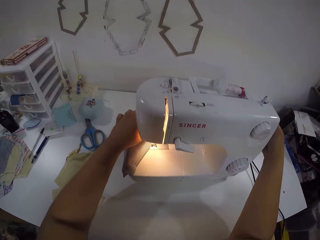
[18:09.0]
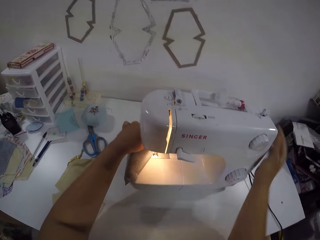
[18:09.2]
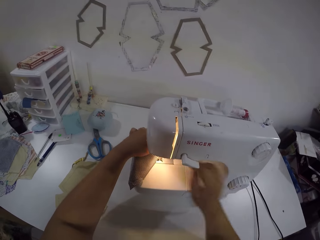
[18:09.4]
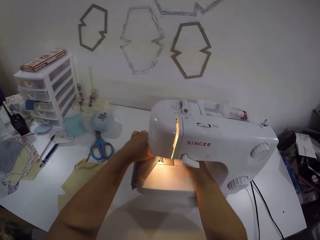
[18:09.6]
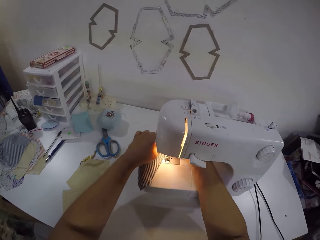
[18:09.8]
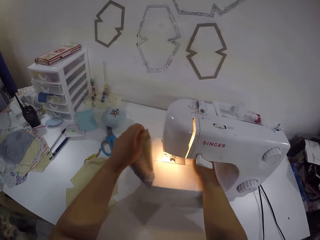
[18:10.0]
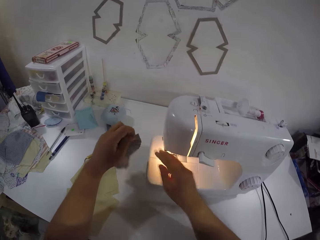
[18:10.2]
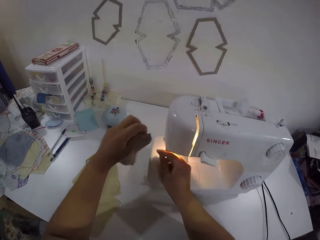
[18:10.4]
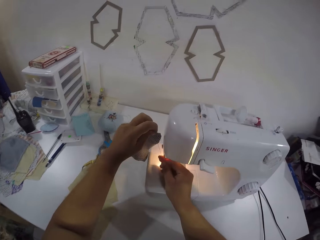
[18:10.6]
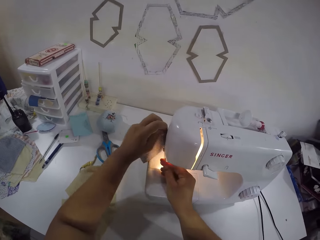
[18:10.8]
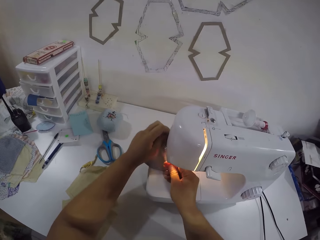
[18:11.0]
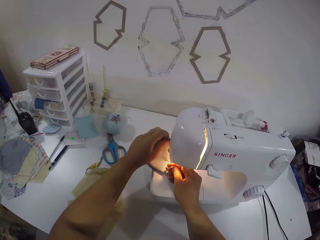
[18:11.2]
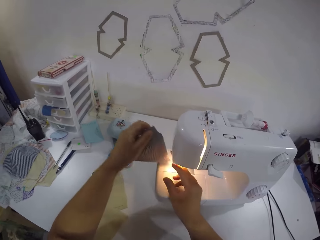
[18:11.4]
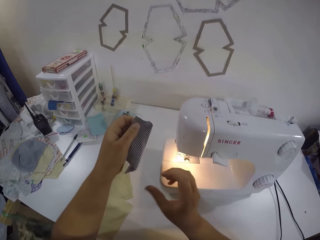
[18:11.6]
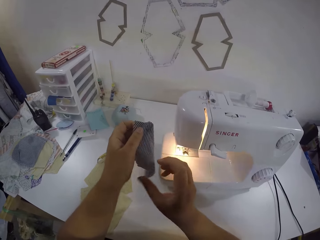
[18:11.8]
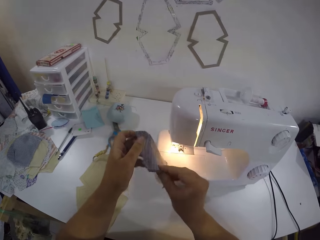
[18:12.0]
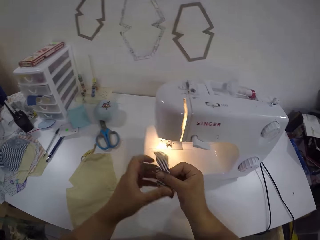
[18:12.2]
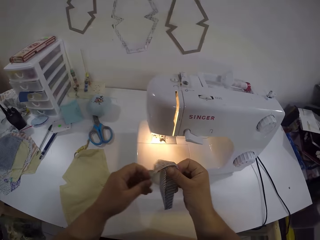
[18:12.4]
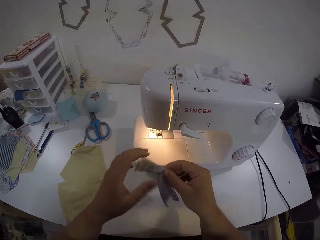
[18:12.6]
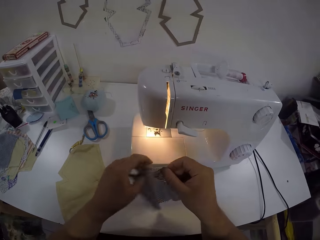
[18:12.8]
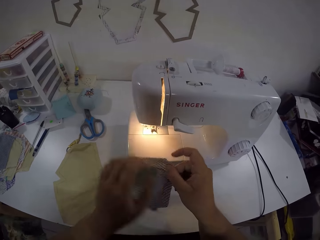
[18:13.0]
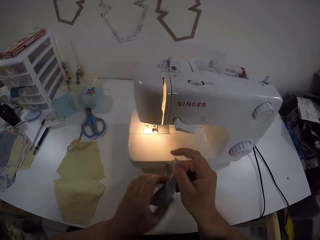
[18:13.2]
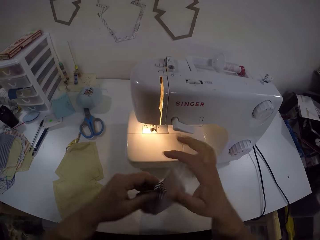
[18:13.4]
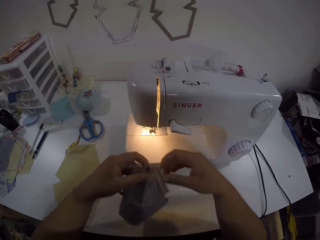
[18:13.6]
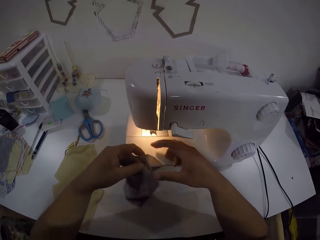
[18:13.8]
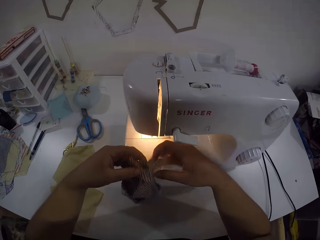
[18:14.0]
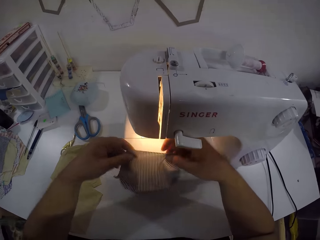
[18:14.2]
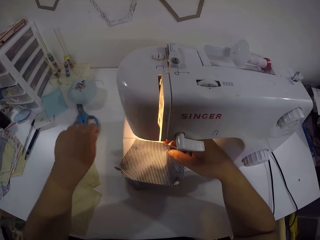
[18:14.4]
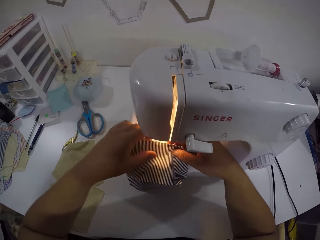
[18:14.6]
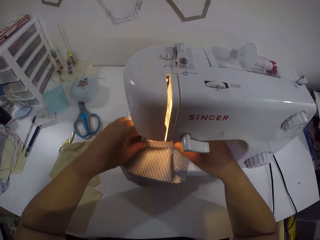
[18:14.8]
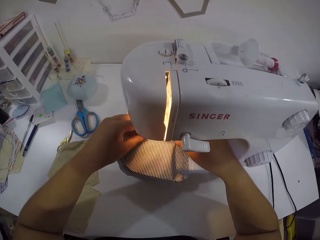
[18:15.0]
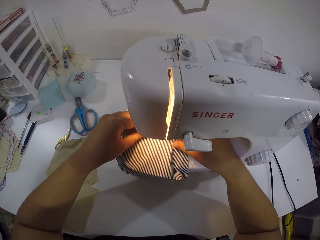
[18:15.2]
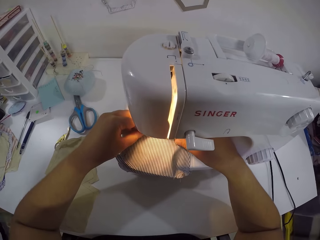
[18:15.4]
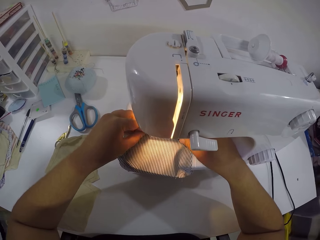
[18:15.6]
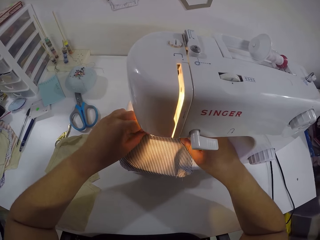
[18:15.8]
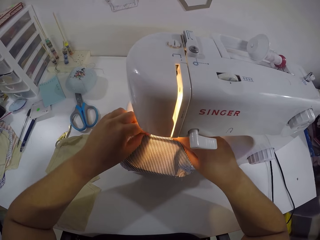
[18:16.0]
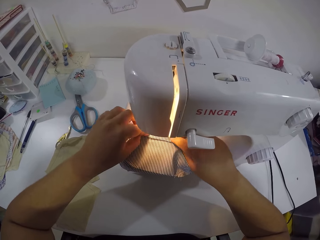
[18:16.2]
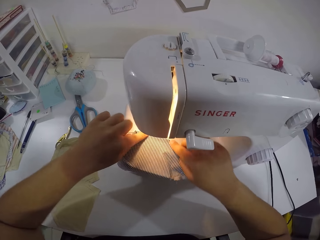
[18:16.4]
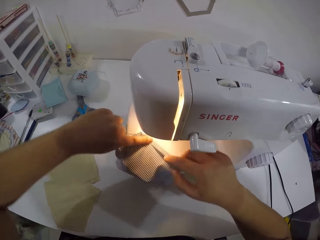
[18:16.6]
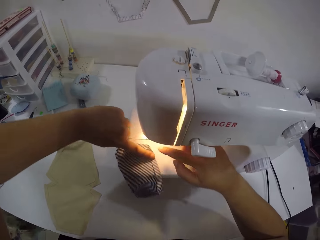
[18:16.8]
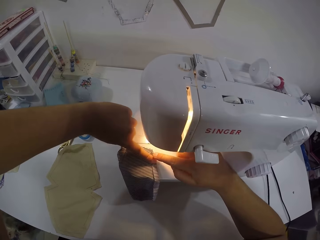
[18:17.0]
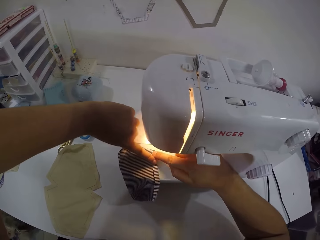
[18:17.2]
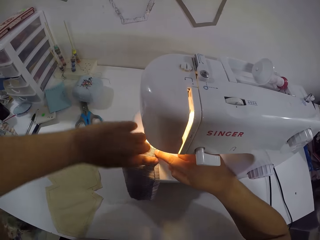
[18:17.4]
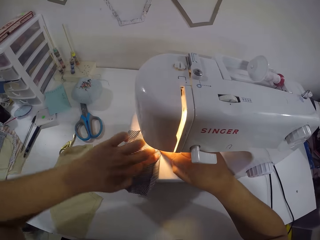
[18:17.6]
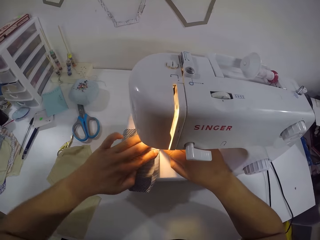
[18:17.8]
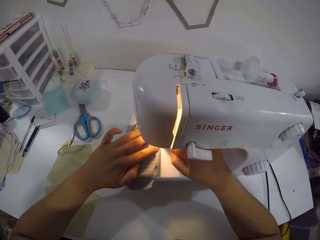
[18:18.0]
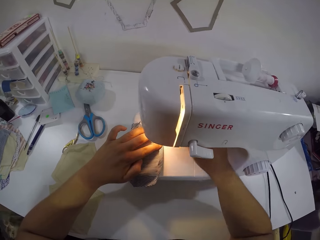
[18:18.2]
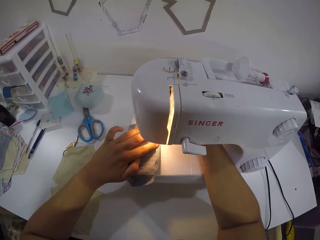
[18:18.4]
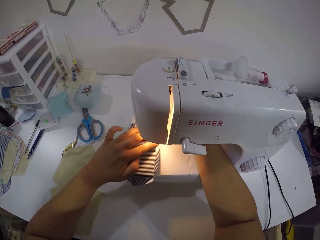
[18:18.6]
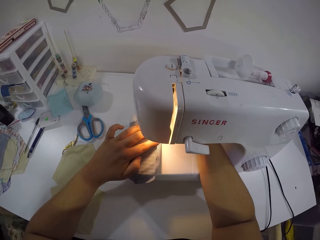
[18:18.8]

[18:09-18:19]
The camera wearer touches the side of the sewing machine with her right hand. She puts her right hand under the sewing machine. She removes the cloth from the sewing machine with her left hand. She holds the thread with her right hand. She opens the cloth with both hands. She places the cloth on the sewing machine with both hands. She folds the cloth with both hands. She turns the cloth on the sewing machine with both hands. She puts her right hand under the sewing machine.

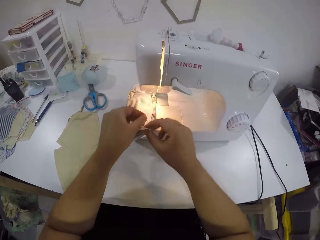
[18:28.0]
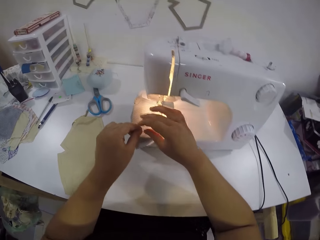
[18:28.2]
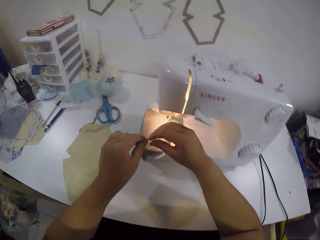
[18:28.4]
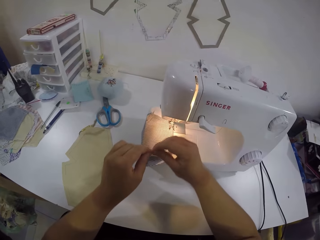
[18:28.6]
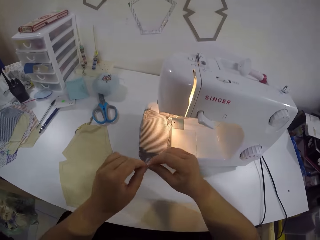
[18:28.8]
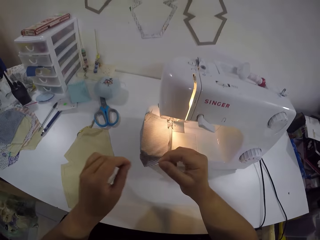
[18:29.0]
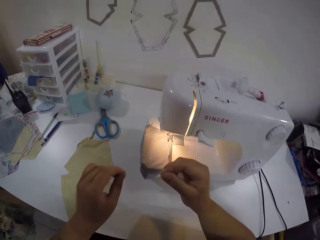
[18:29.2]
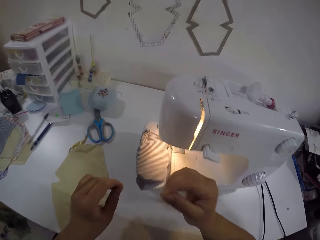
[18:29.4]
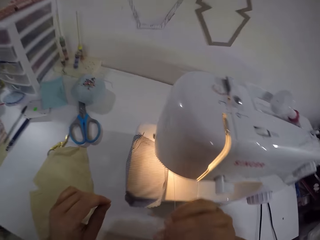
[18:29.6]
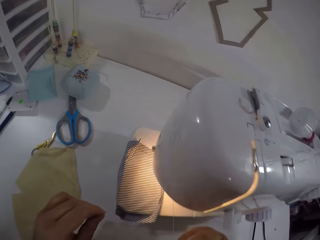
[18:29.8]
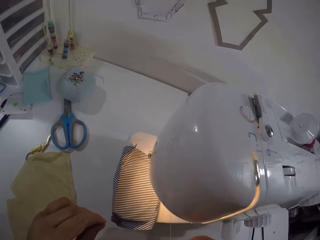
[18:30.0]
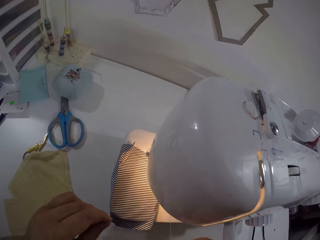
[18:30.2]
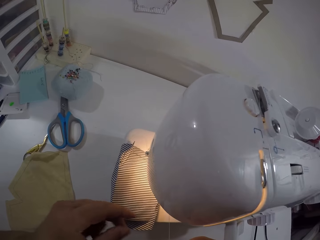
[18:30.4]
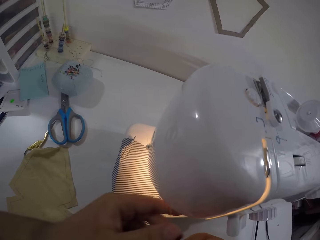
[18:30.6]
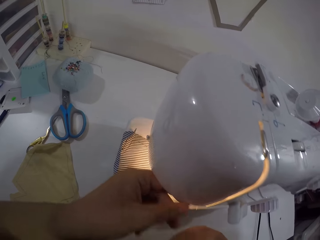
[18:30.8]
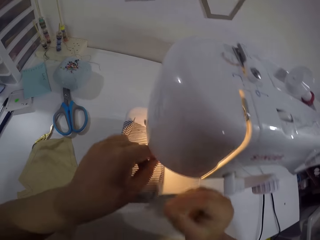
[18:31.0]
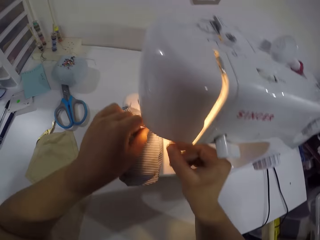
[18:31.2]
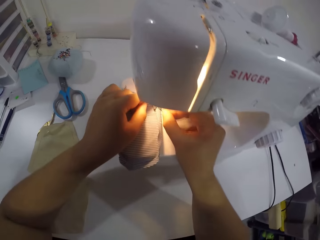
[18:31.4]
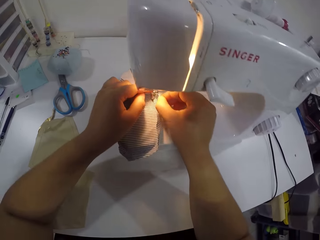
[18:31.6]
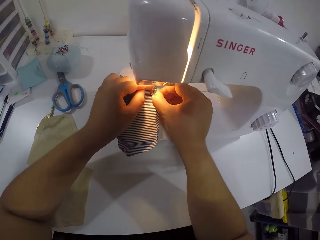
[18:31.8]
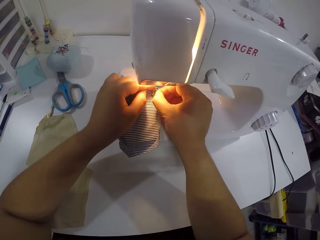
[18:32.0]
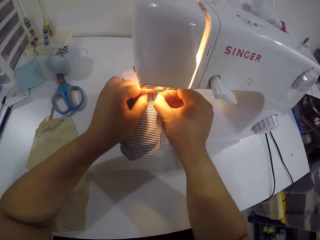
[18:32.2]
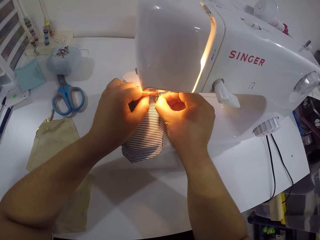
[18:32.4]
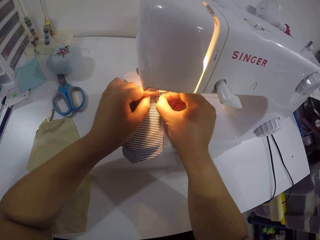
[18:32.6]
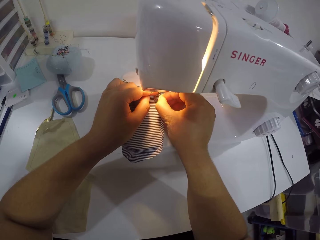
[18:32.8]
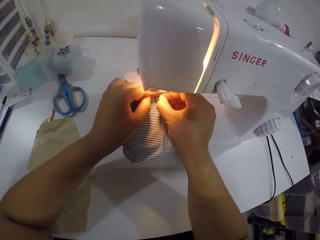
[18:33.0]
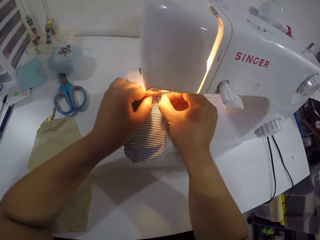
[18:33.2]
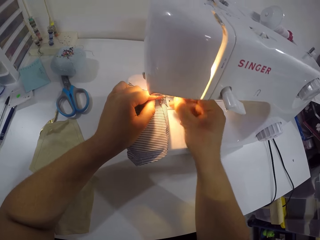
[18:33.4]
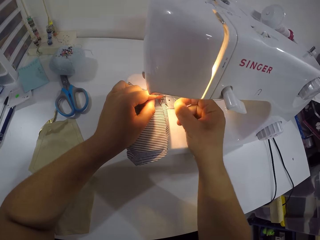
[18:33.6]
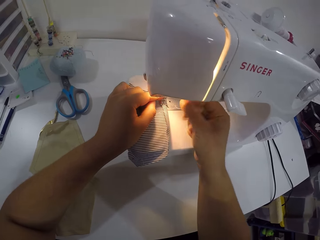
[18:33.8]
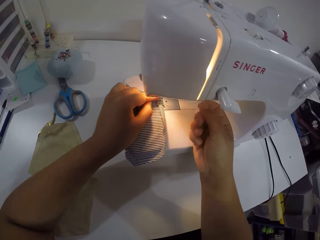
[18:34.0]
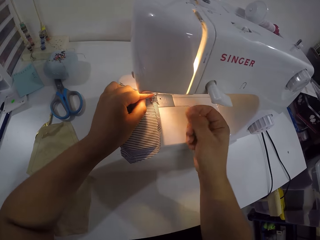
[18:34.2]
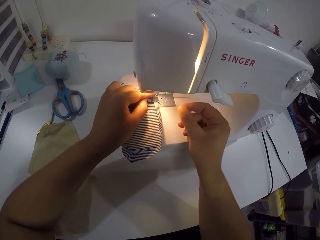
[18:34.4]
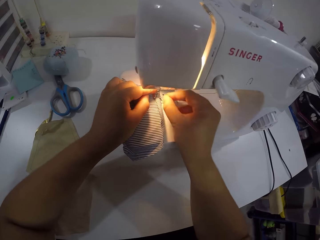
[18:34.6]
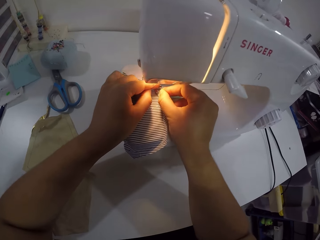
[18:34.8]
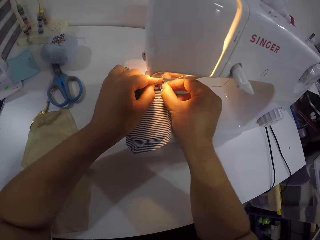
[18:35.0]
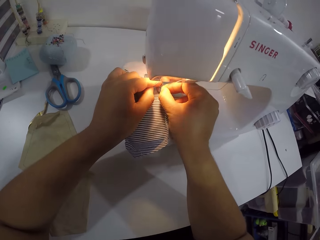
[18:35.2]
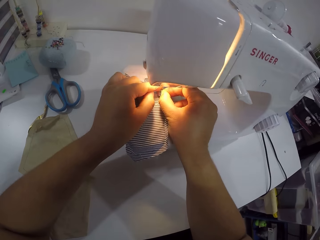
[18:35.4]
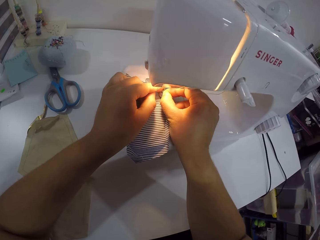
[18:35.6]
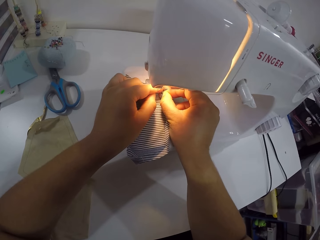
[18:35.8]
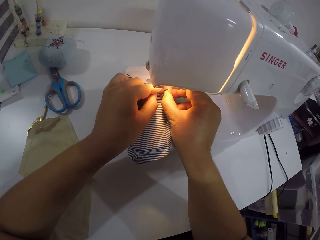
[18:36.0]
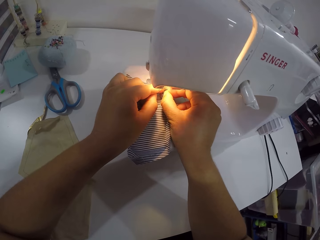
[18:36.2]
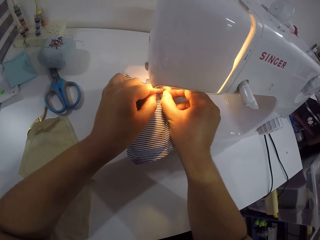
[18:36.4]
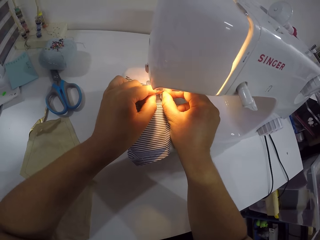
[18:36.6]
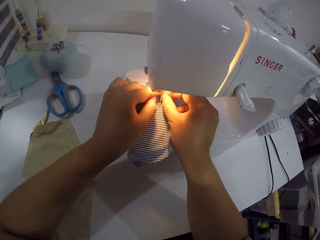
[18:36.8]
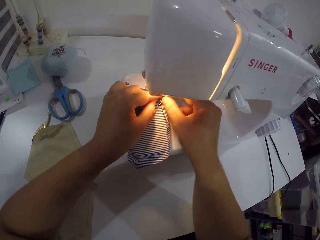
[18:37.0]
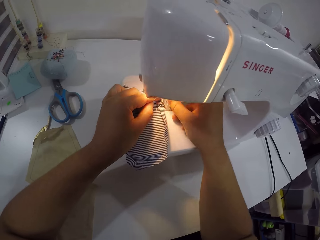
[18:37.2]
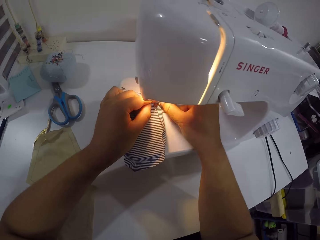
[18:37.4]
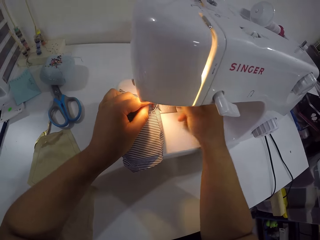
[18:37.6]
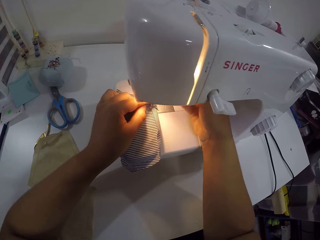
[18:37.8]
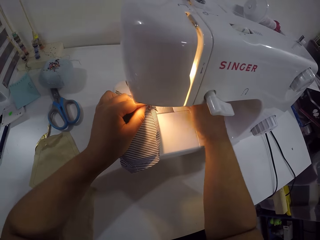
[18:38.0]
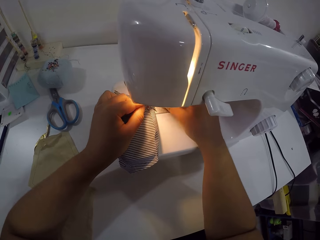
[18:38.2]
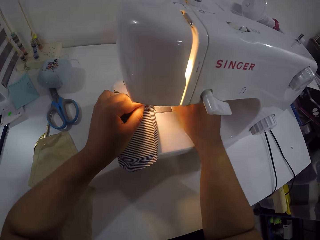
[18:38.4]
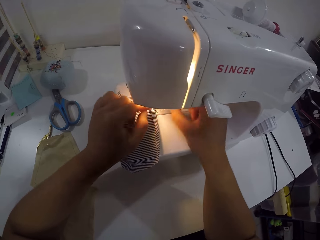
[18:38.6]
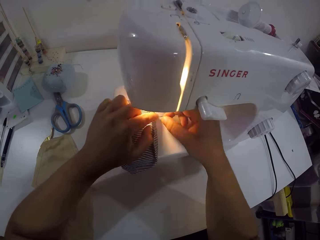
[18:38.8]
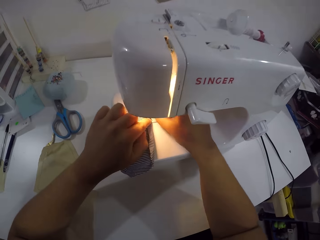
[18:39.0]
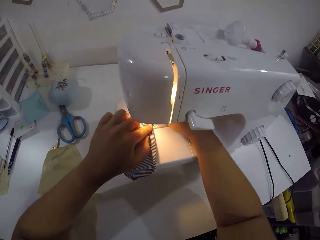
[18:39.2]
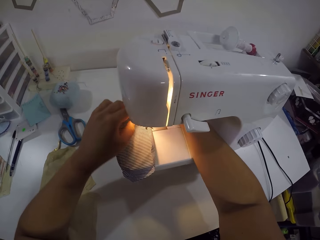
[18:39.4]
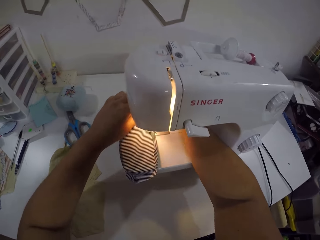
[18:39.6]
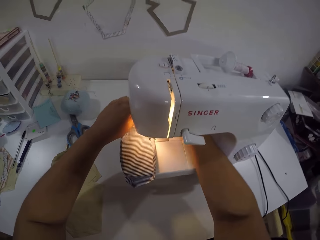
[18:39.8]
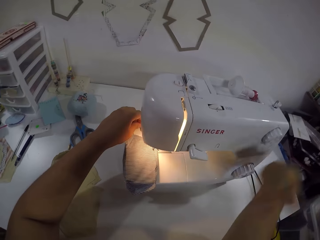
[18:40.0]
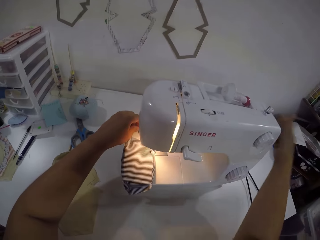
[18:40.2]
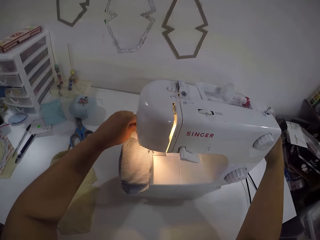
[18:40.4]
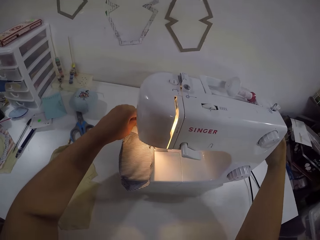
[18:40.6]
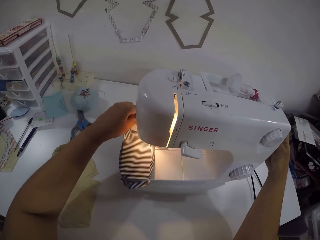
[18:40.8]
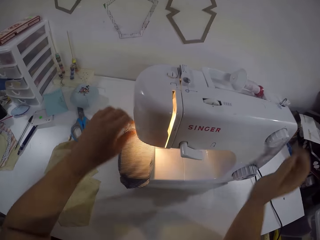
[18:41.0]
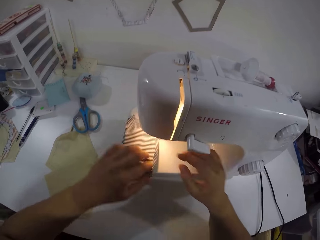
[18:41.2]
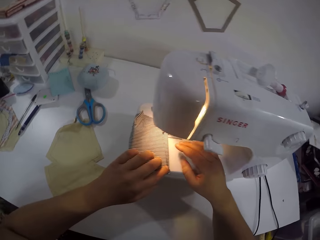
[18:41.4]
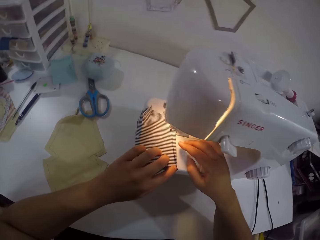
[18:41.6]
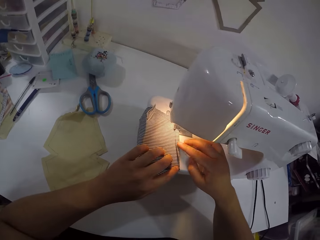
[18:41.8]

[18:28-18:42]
The camera wearer bends. She puts the thread into a needle with both hands. She does it again. She touches the side of the sewing machine with her right hand. She holds the cloth with her left hand.
